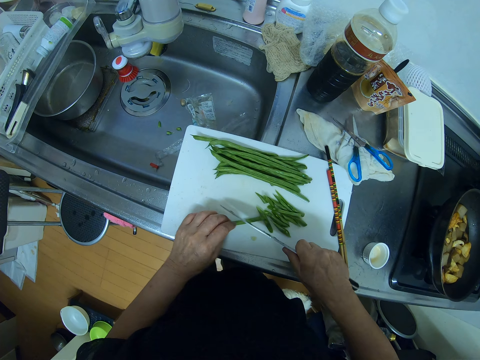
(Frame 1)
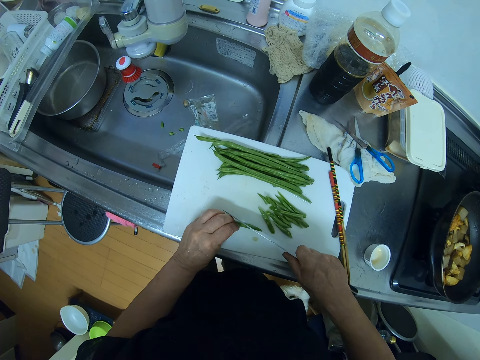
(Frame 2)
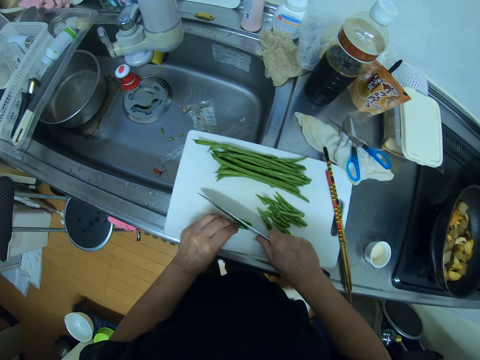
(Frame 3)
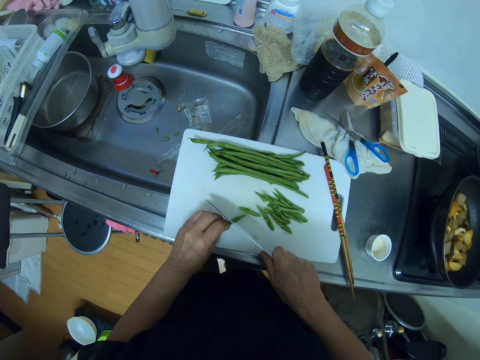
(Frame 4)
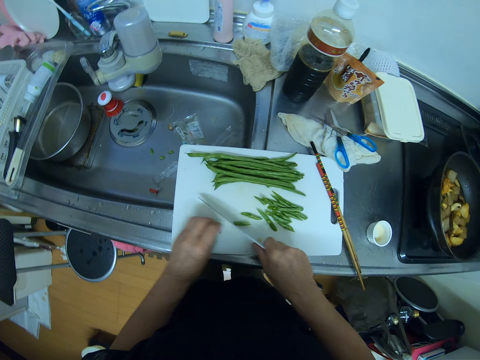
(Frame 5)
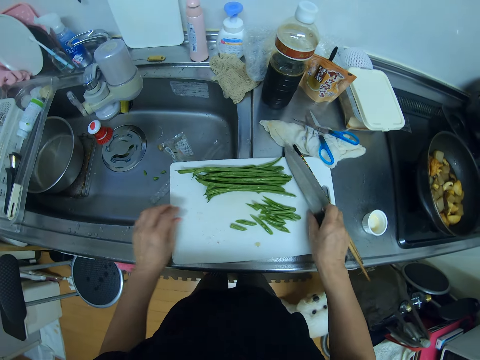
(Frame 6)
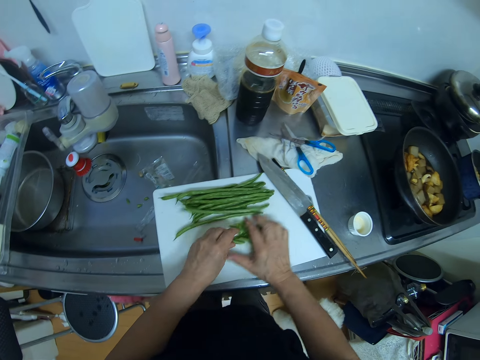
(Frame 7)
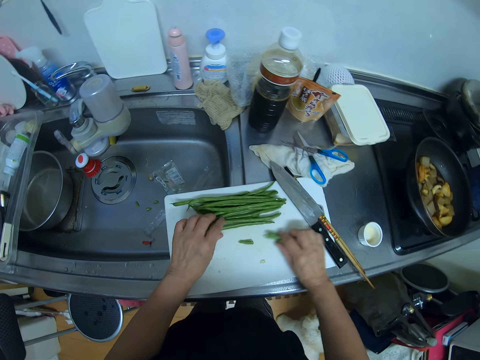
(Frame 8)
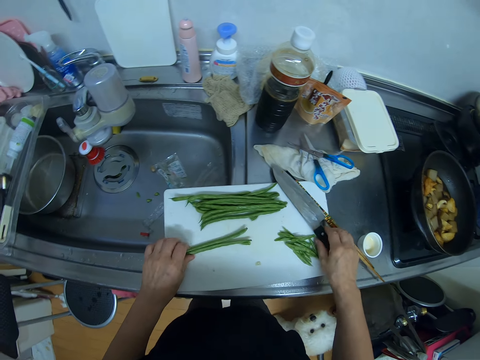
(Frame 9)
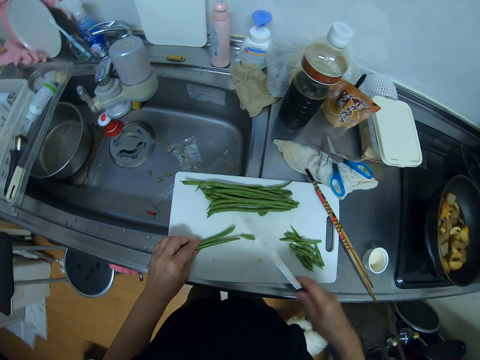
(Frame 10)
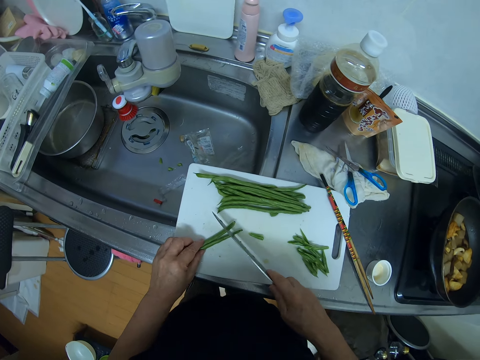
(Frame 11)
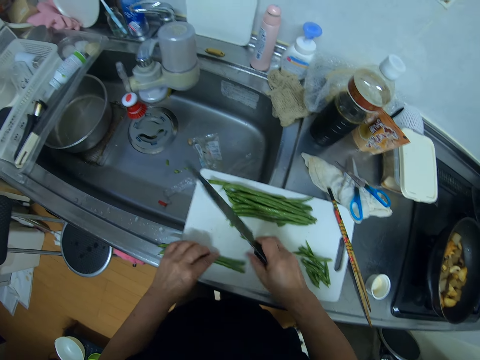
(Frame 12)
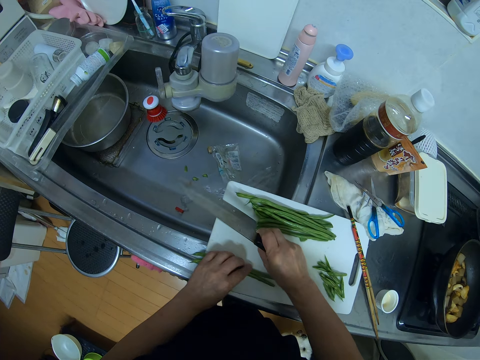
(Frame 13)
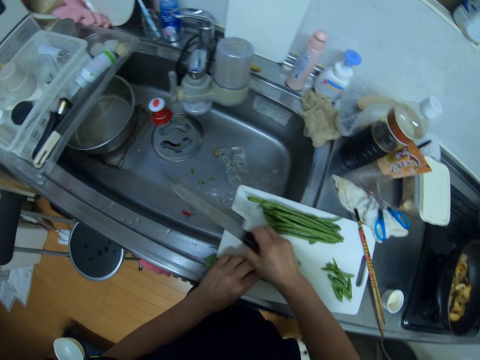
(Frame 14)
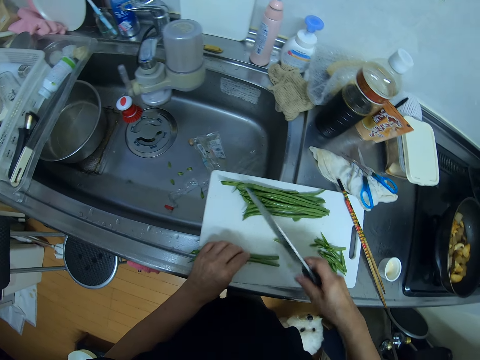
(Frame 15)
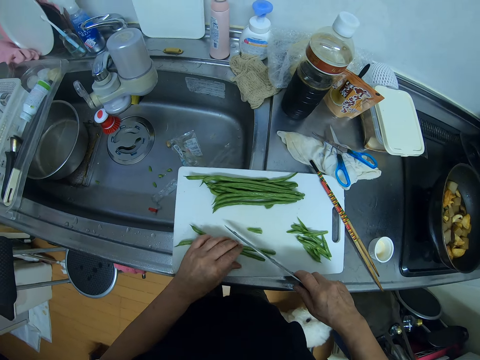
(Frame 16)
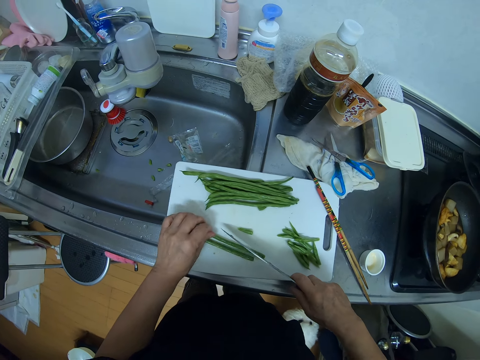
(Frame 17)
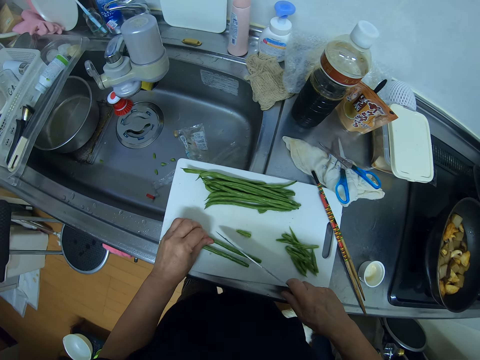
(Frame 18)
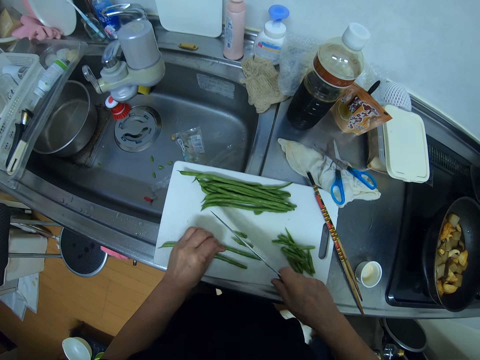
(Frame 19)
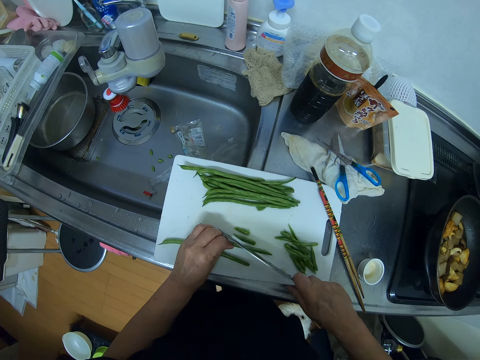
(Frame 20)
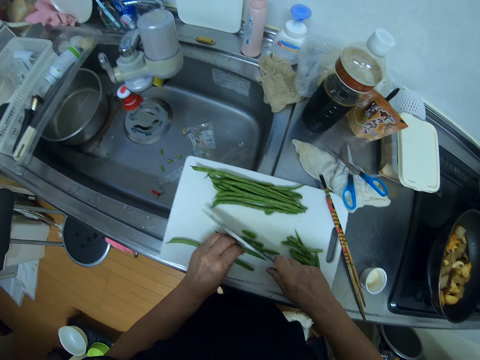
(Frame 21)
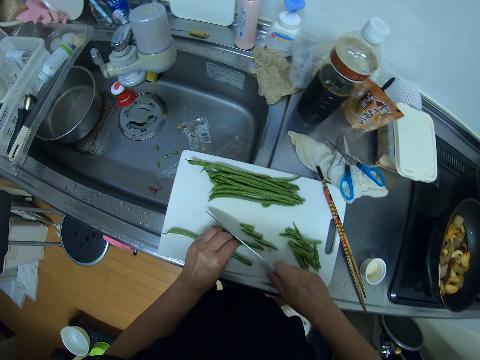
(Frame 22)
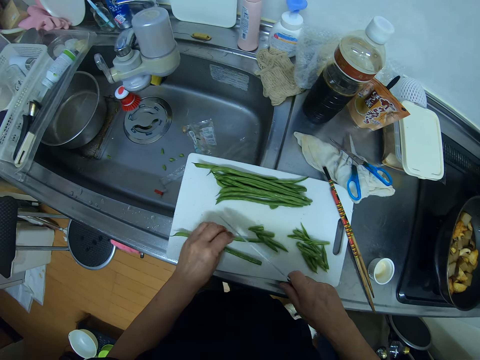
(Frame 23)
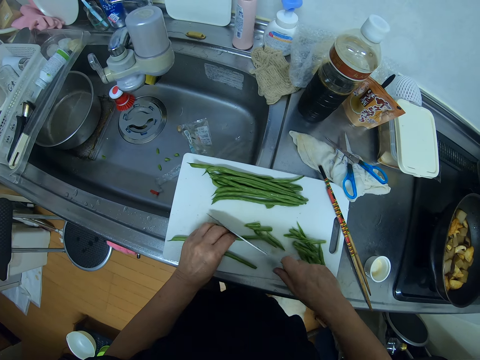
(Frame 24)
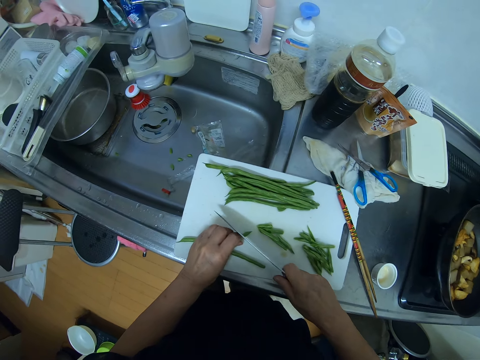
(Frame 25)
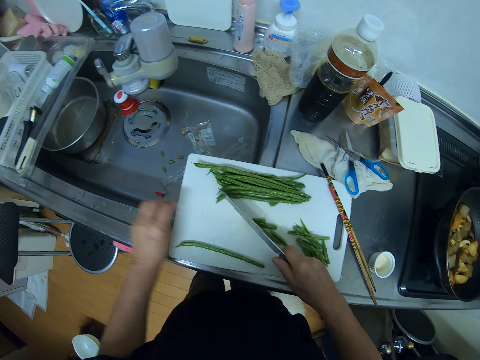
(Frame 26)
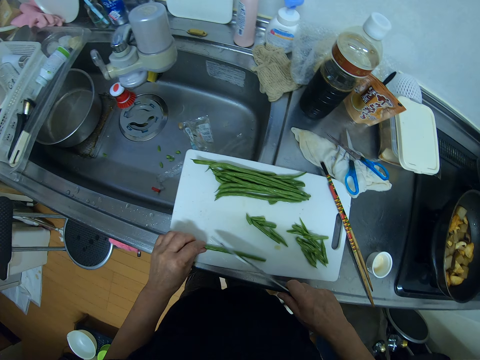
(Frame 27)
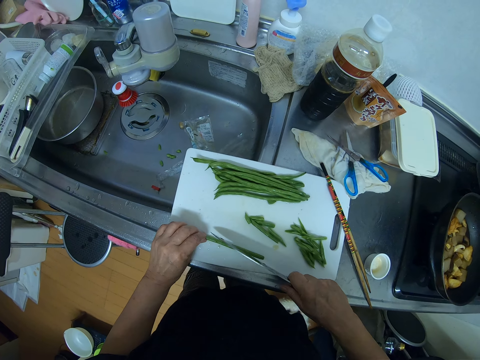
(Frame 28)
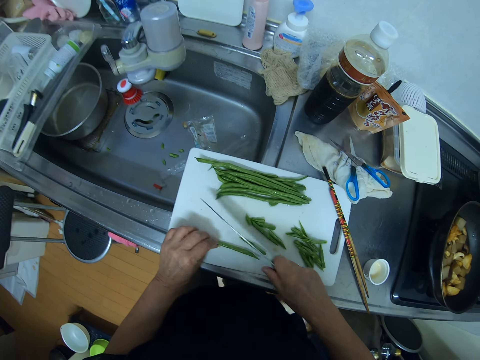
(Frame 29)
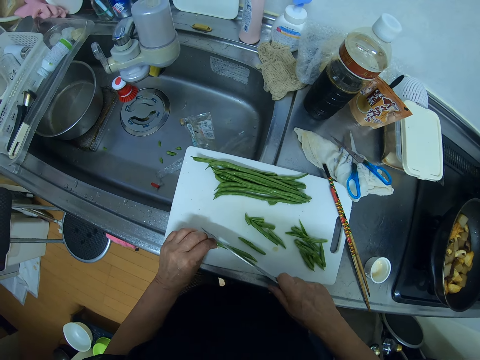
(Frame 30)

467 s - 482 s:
The camera wearer drops the knife on the chopping board. They move the green beans. They pick up the knife from the chopping board and cut the green beans with the knife. They pick green bean slices from the chopping board and drop the green bean slices in the sink. They cut the green beans with the knife.

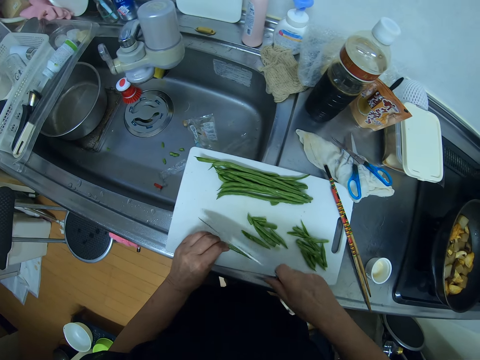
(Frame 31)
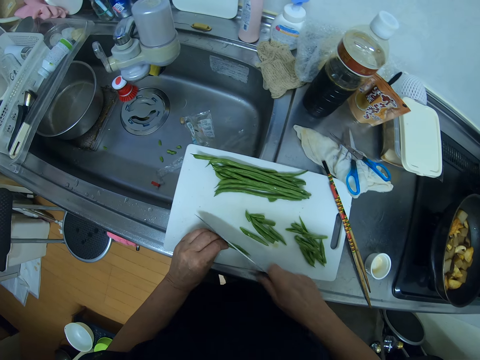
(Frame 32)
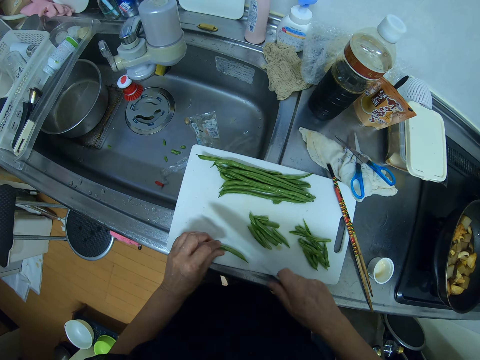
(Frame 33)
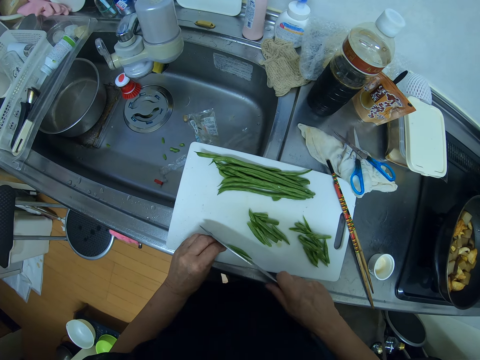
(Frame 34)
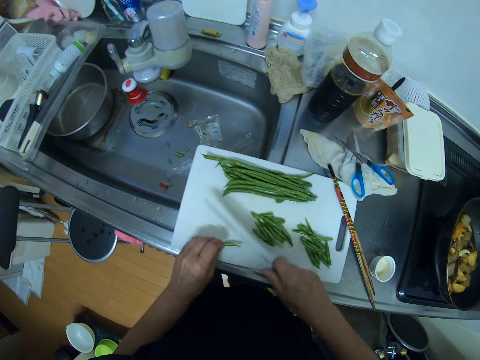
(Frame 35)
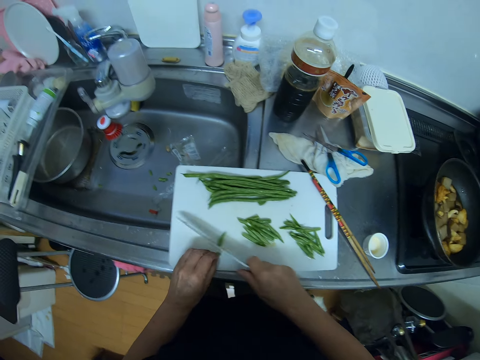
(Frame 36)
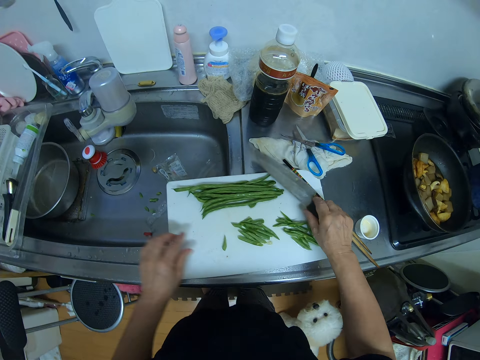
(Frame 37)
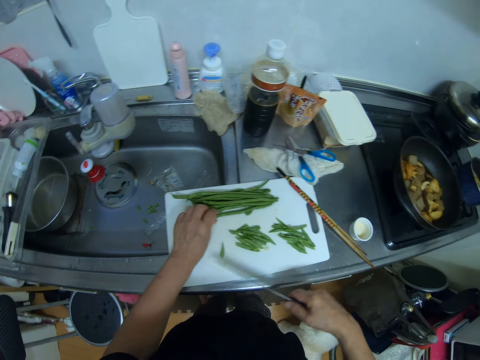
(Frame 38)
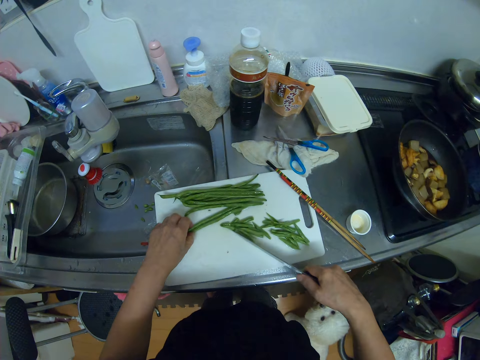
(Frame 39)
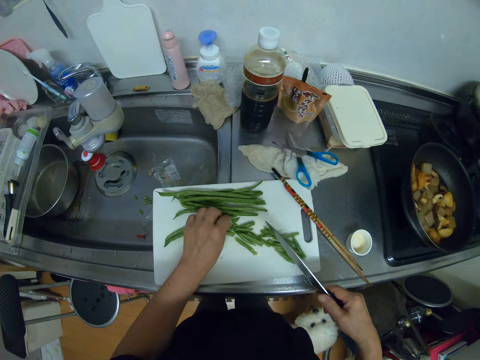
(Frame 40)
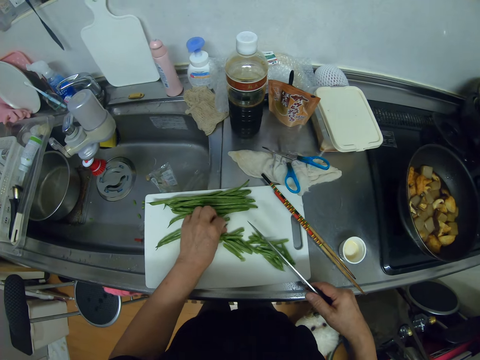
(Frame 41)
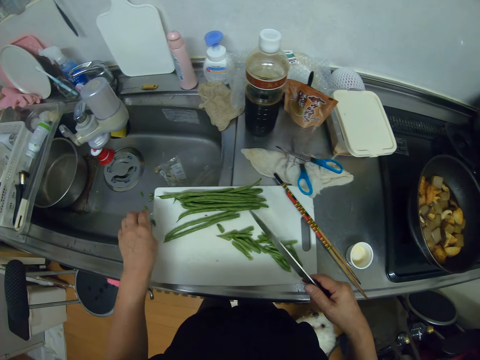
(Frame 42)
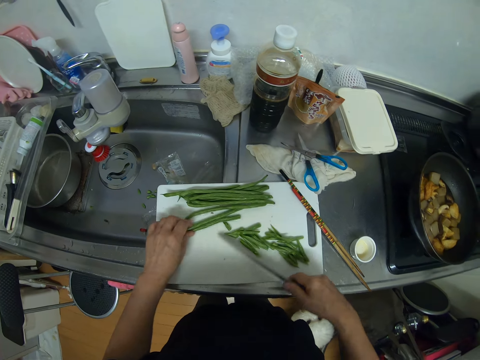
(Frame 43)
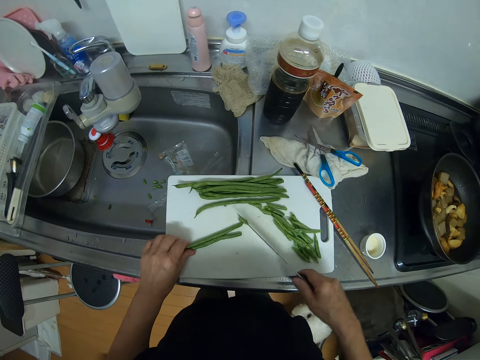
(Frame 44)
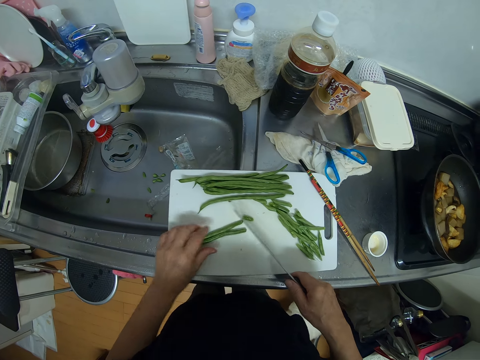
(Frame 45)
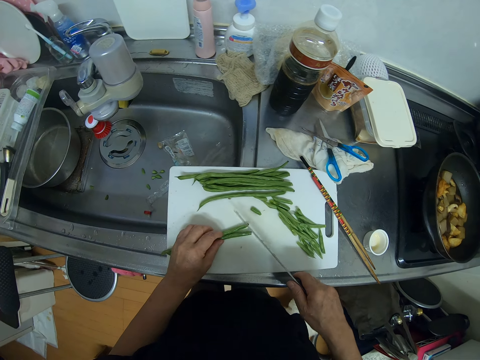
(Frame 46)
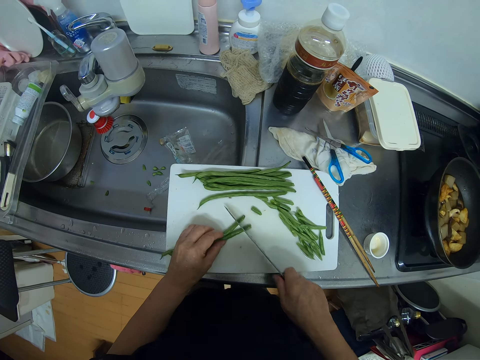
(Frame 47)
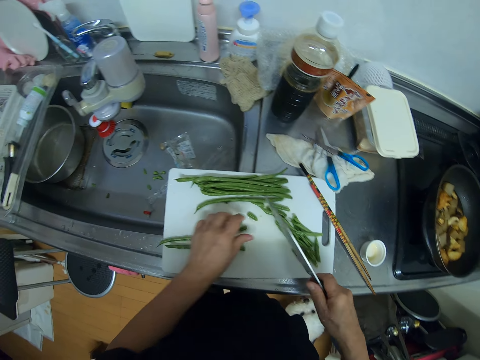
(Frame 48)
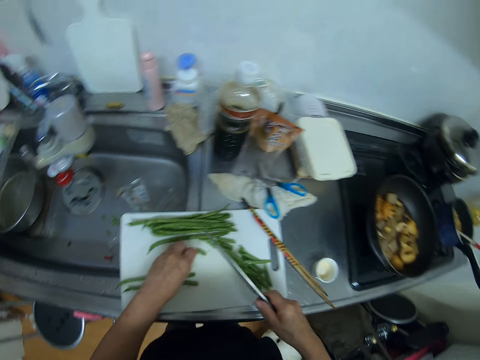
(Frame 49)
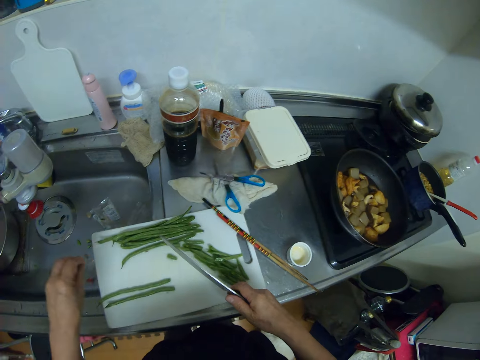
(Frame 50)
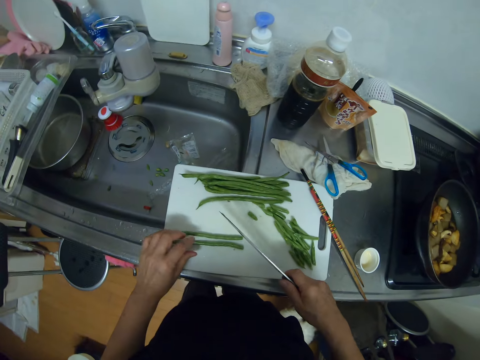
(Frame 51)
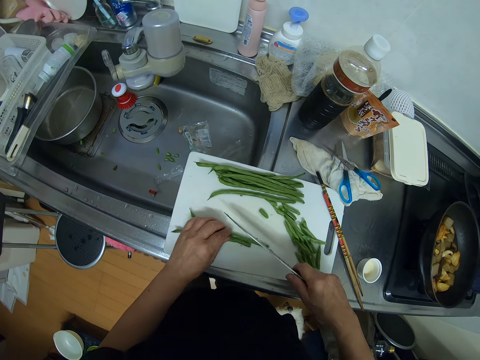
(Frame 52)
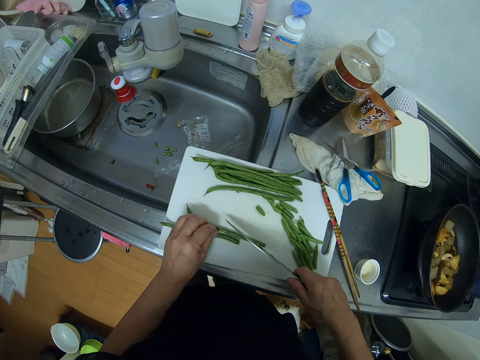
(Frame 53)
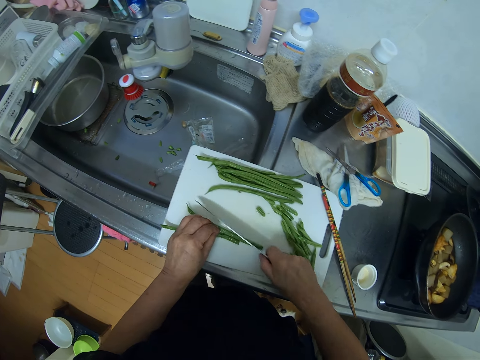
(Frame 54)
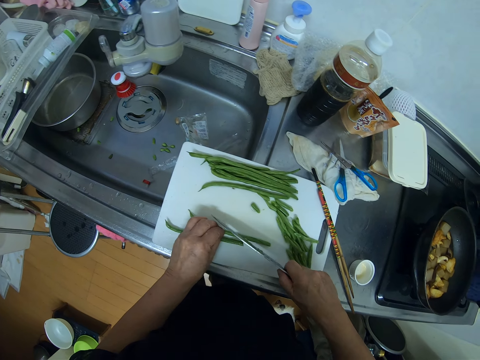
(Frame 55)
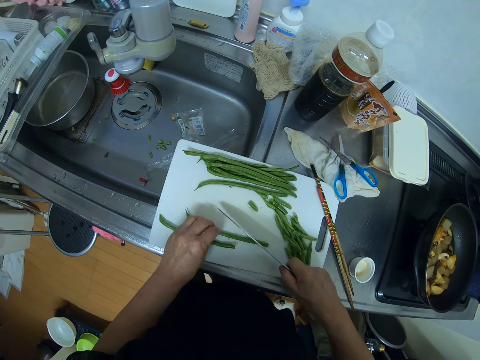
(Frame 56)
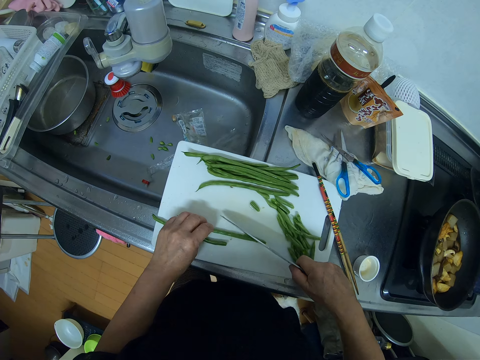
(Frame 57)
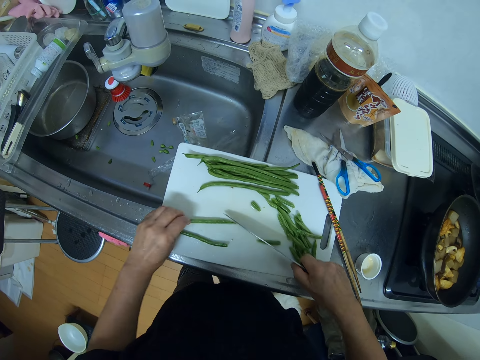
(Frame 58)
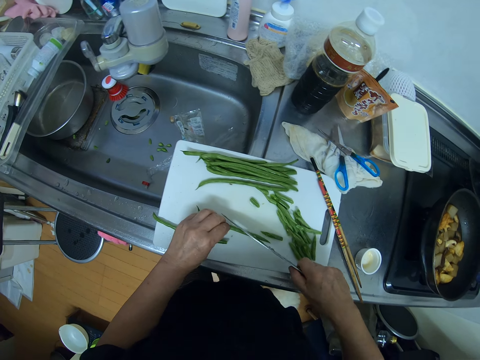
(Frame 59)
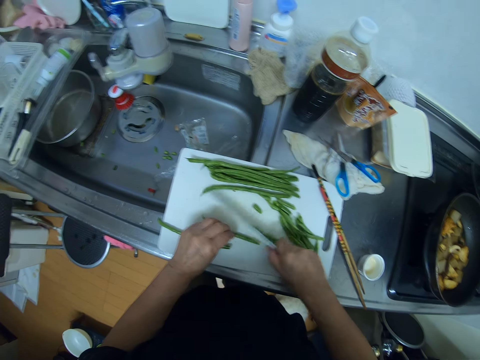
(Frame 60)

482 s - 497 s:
The camera wearer pushes the beans with the knife. They chop the beans. They pick green bean slices from the chopping board and drop the green bean slices in the sink. They cut the green beans with the knife.
